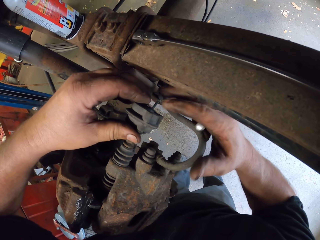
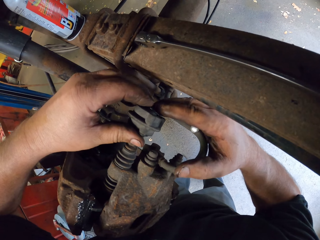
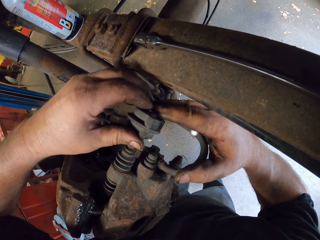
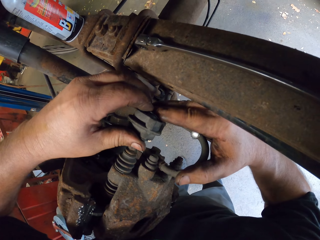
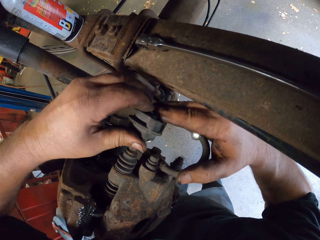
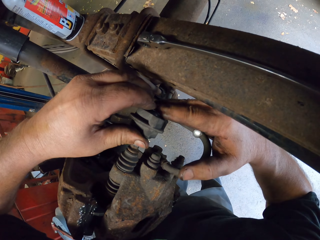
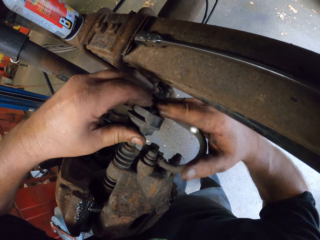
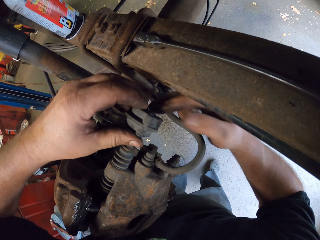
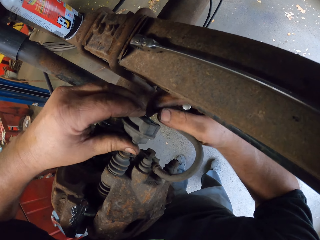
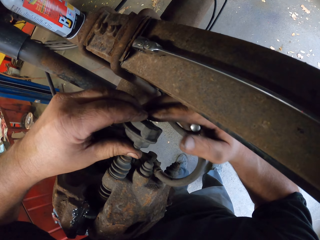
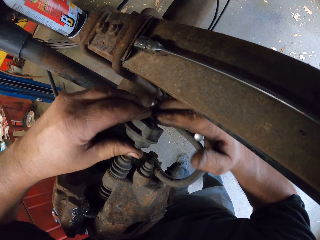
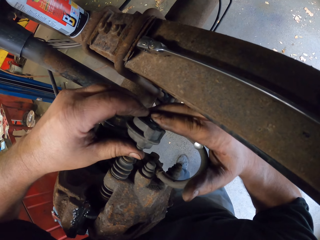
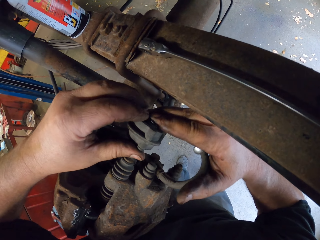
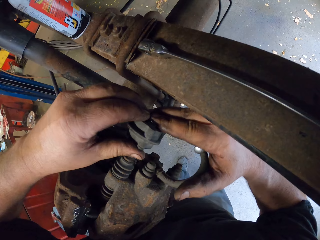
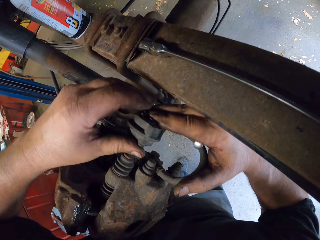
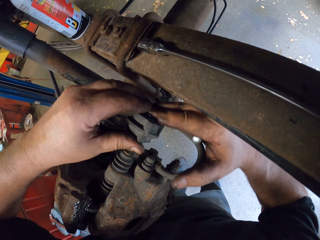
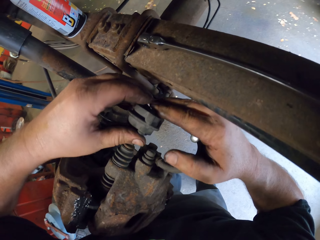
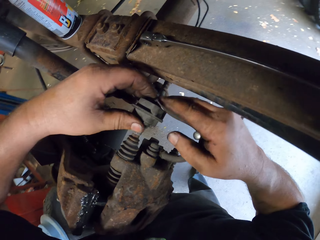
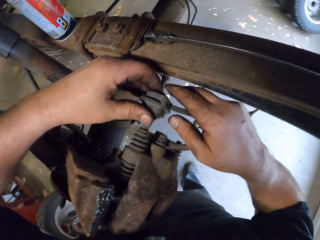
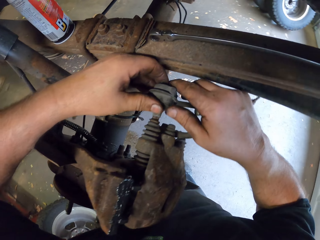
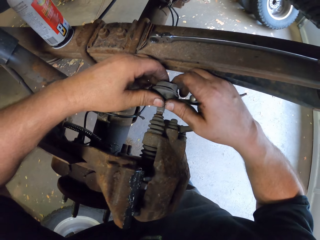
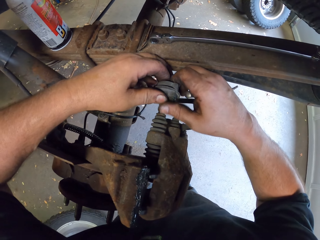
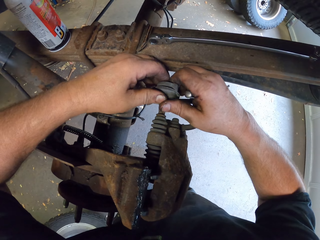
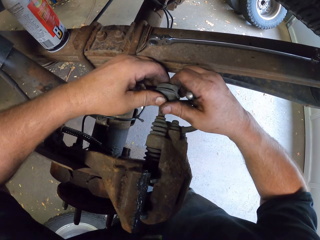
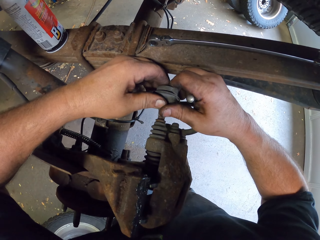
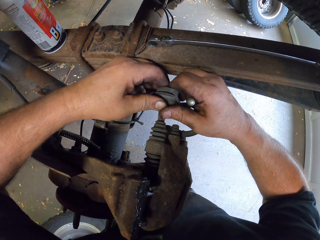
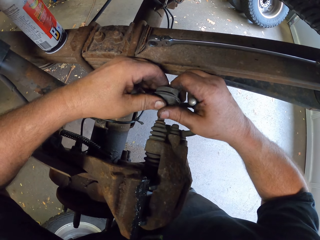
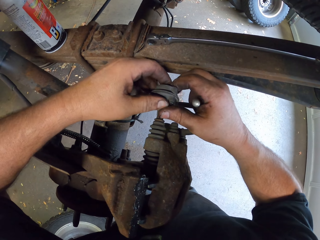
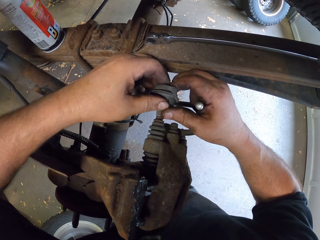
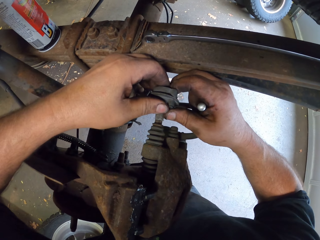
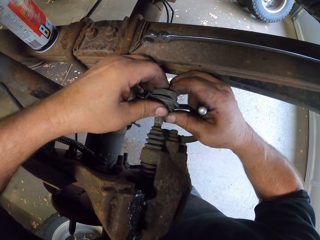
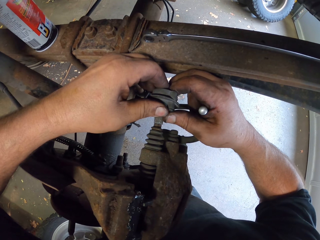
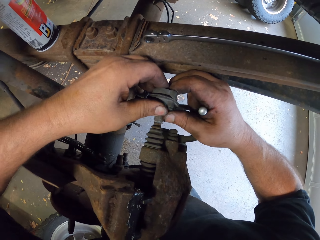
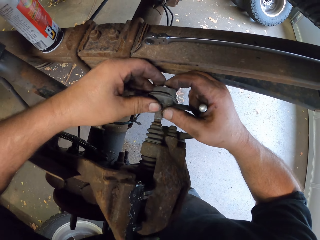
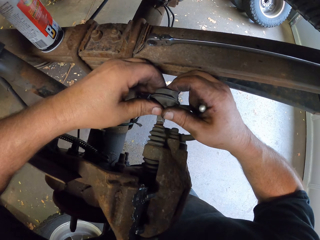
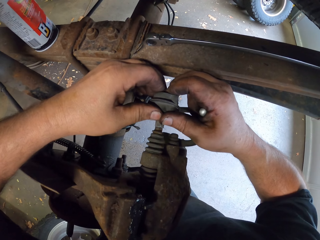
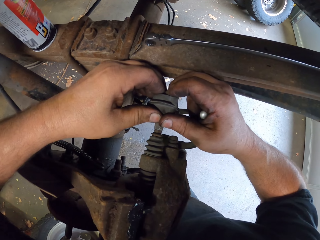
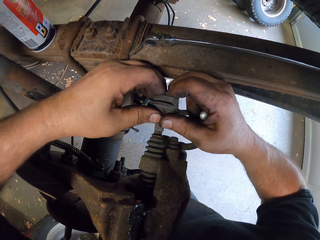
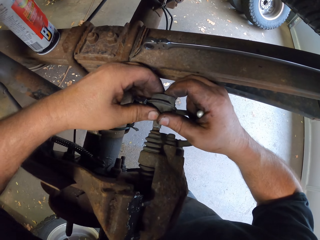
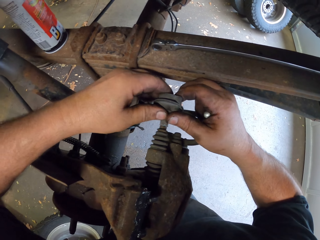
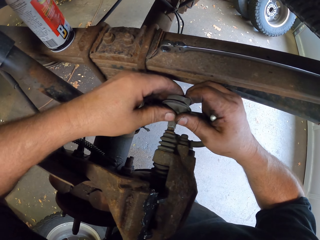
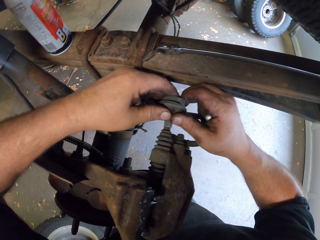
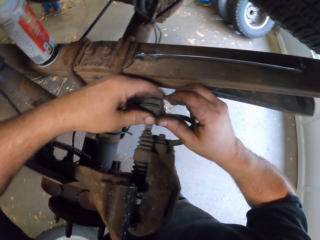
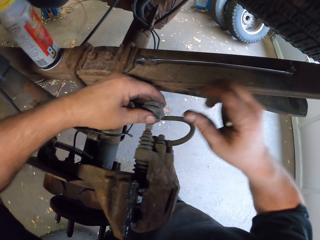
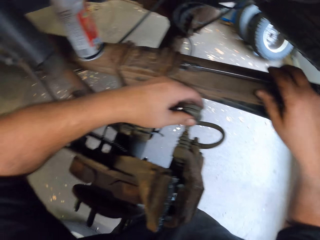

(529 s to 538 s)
The camera wearer holds the brake rotor.

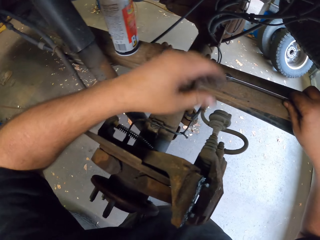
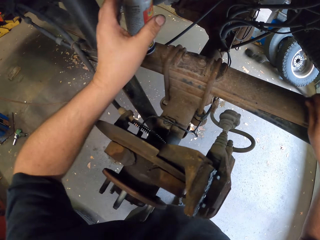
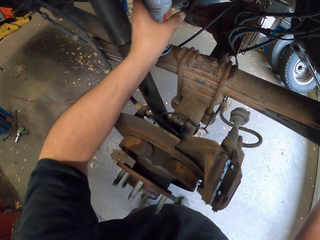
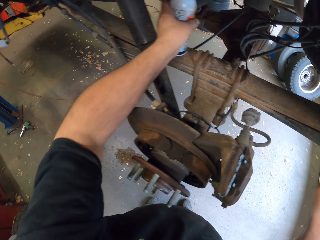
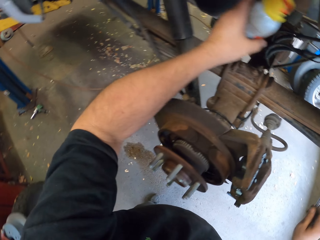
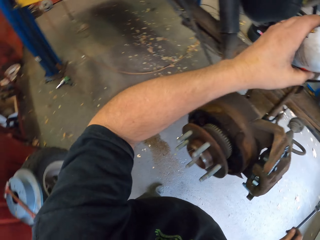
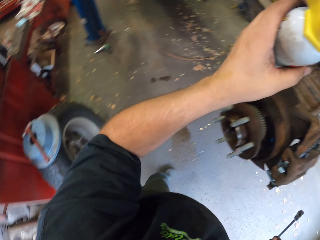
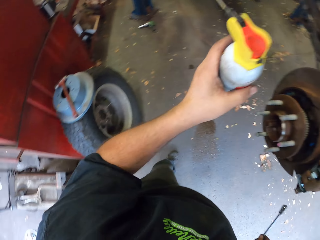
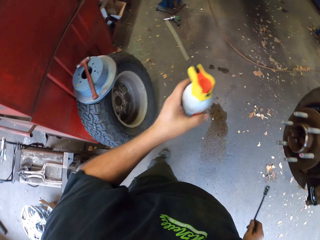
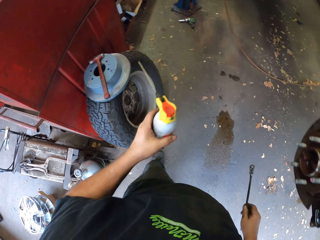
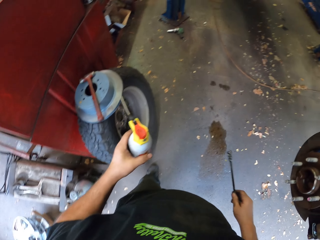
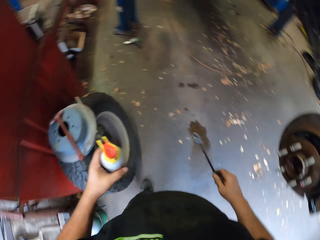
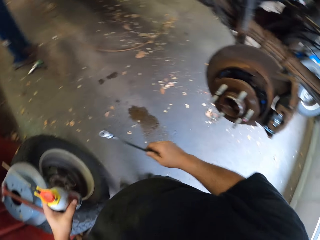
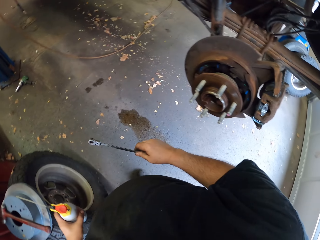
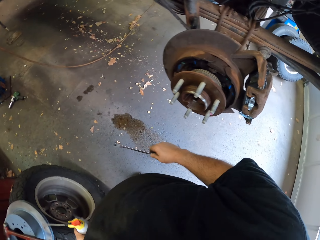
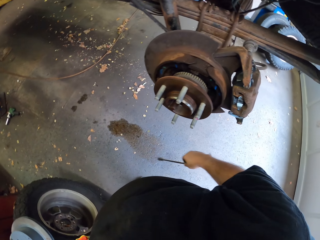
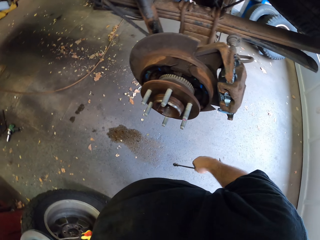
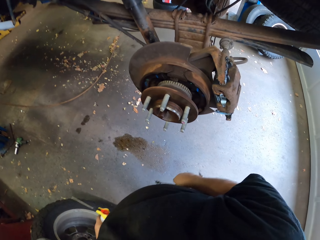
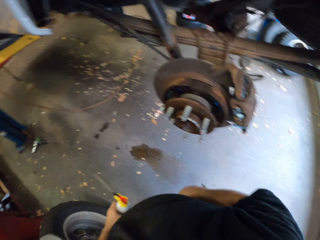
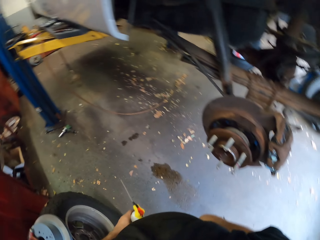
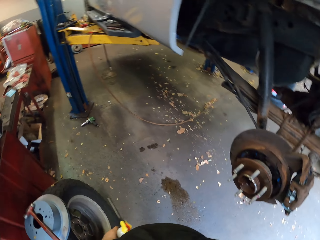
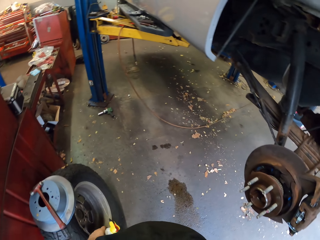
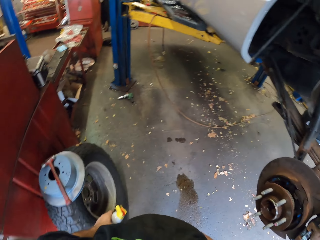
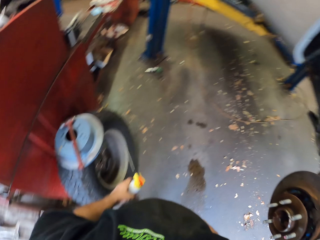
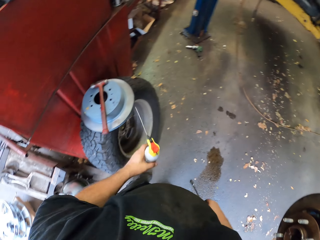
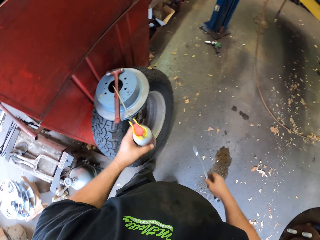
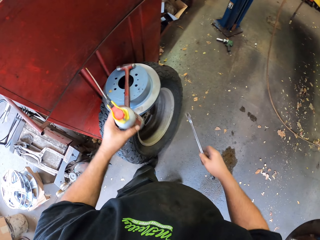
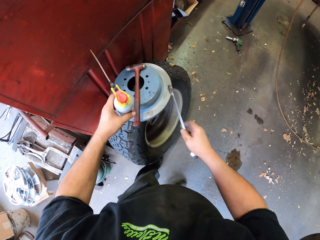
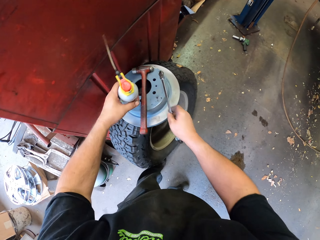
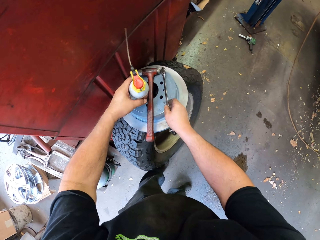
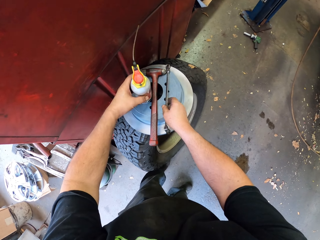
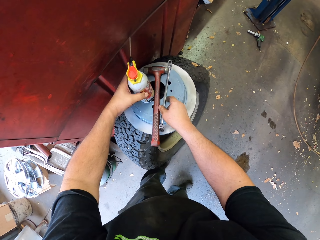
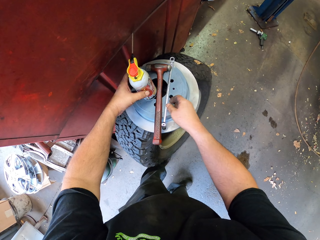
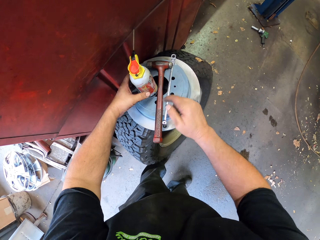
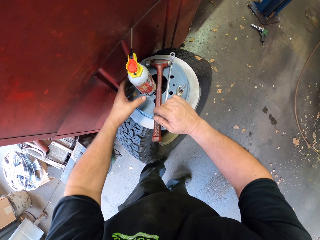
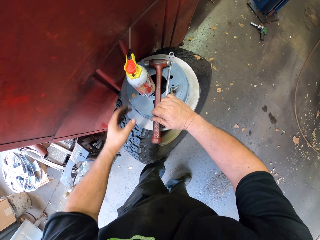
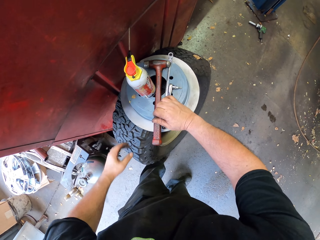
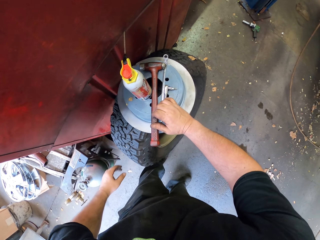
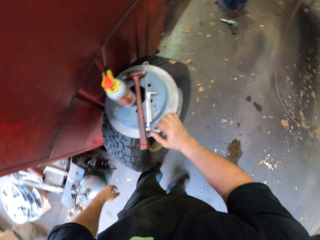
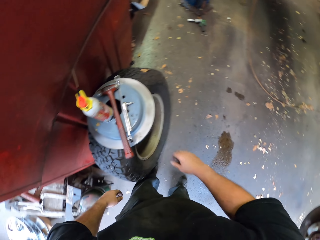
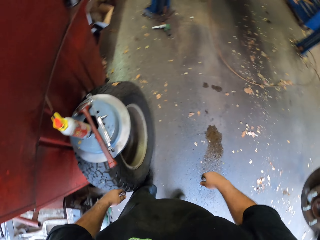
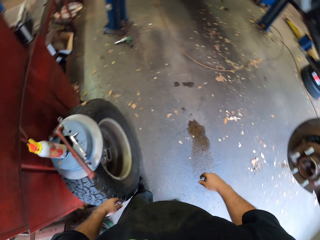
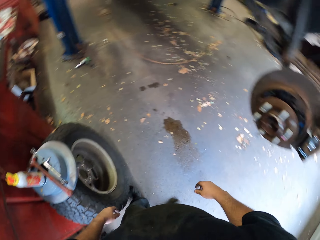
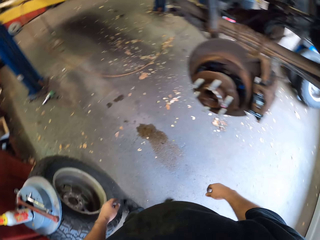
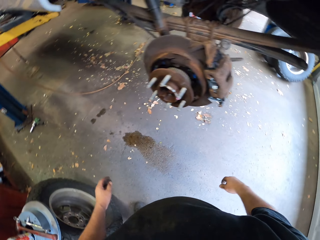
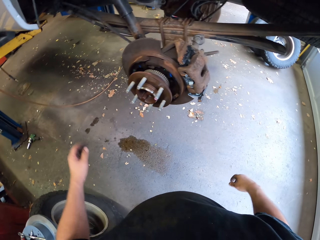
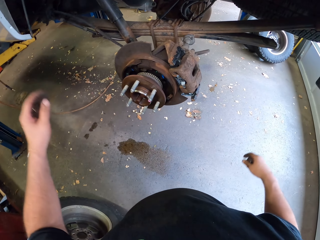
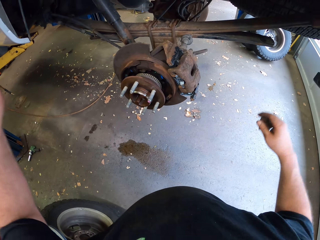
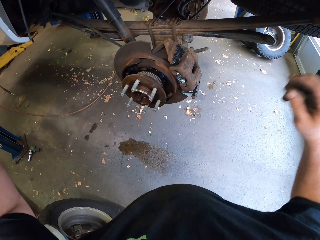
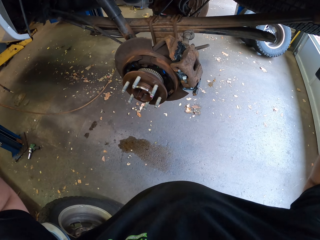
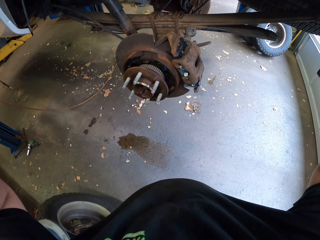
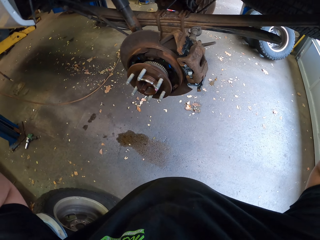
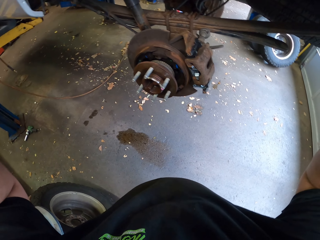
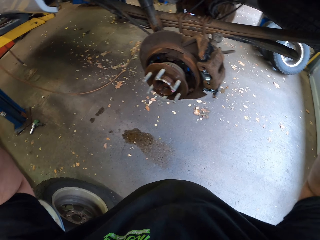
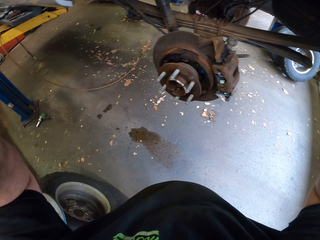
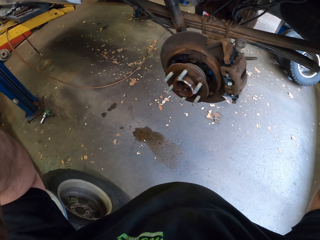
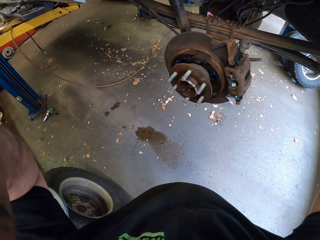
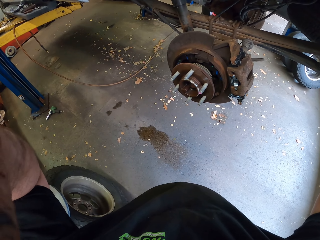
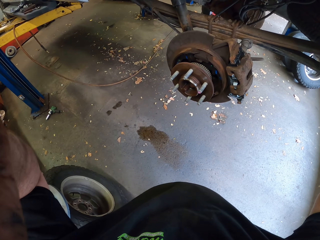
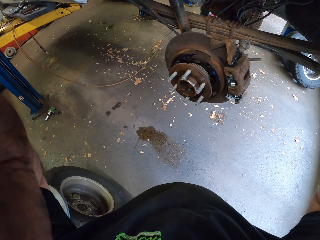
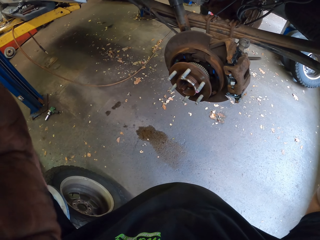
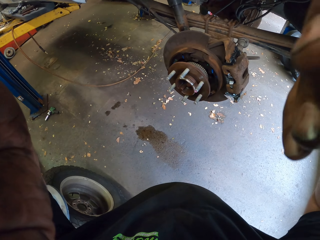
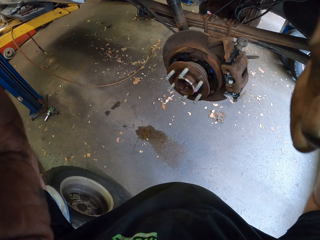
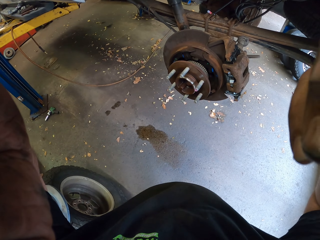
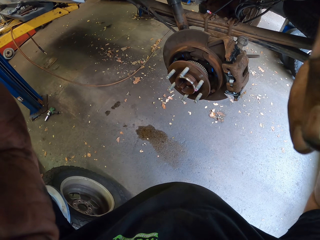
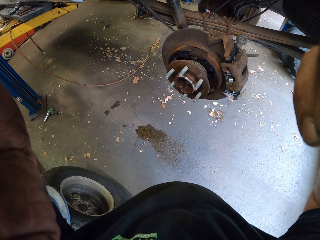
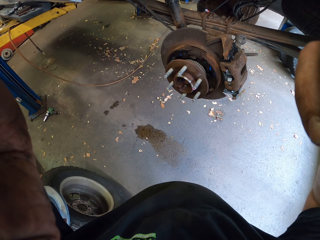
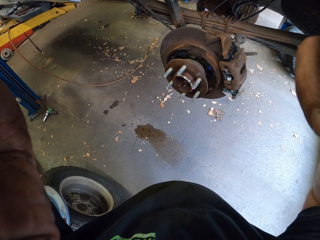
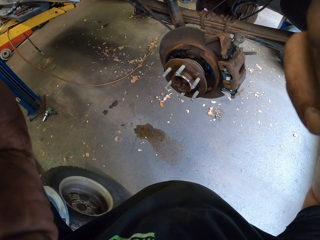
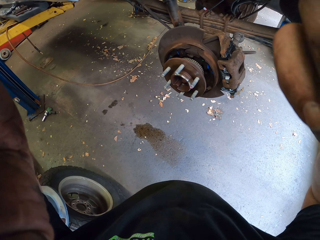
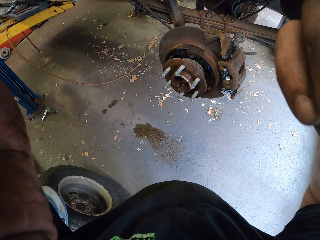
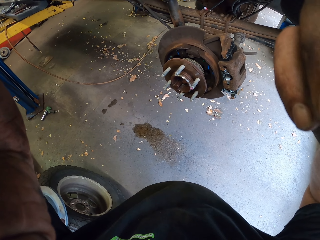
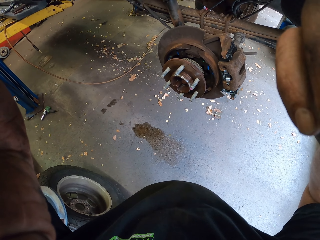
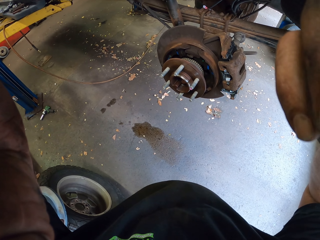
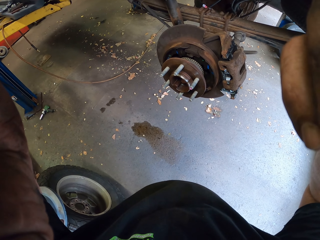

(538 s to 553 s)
The camera wearer picks up a bottle of oil from the car frame and picks up the wrench from the car frame. They look around. They put the bottle of oil on the wheel and put the wrench on the wheel. They adjust the camera. They hold the camera.
